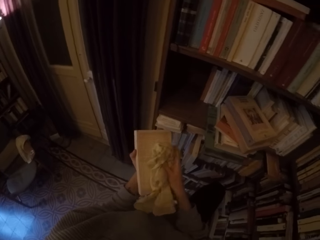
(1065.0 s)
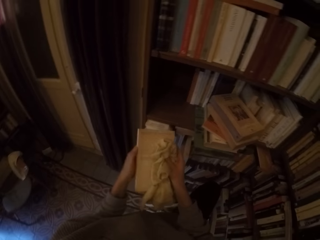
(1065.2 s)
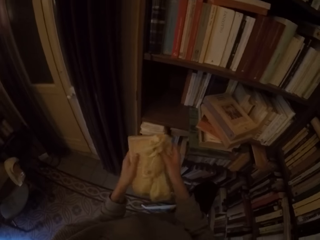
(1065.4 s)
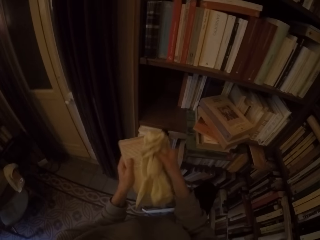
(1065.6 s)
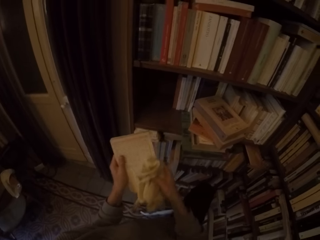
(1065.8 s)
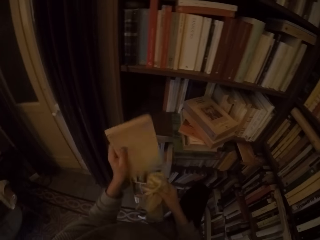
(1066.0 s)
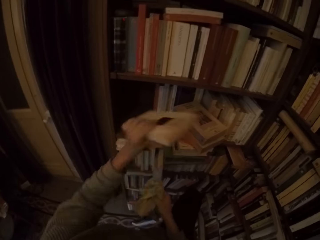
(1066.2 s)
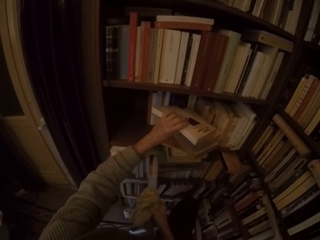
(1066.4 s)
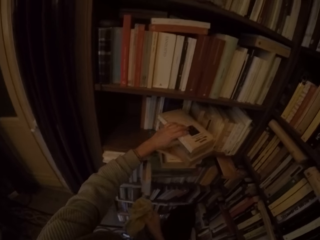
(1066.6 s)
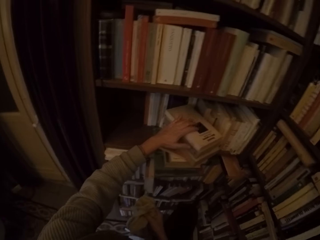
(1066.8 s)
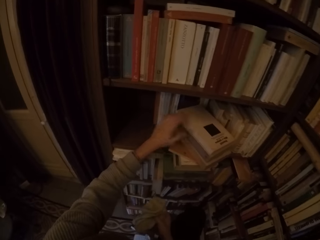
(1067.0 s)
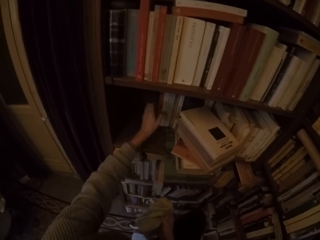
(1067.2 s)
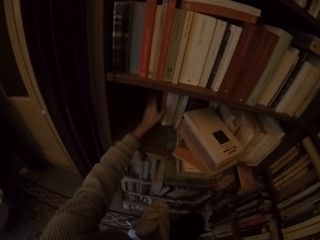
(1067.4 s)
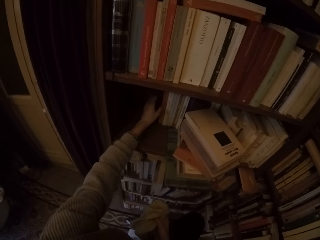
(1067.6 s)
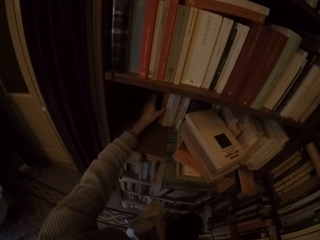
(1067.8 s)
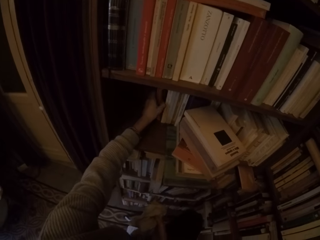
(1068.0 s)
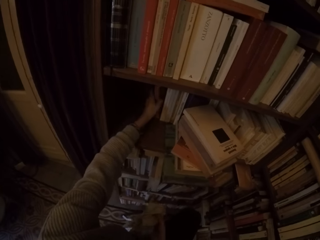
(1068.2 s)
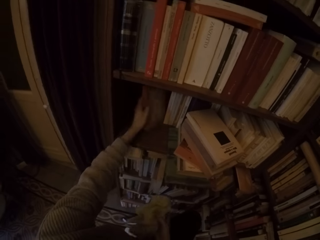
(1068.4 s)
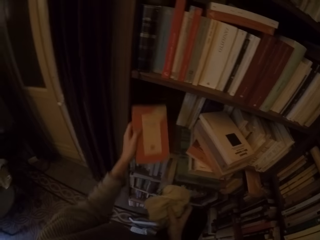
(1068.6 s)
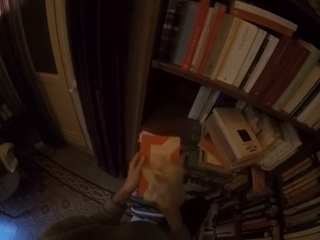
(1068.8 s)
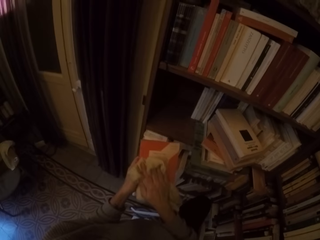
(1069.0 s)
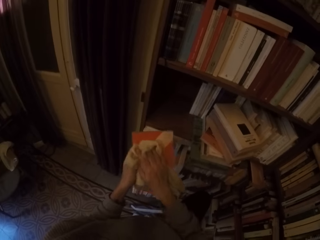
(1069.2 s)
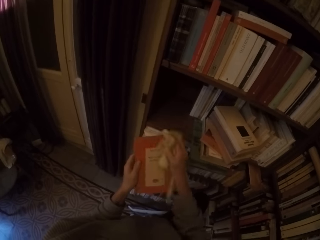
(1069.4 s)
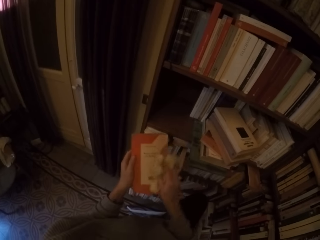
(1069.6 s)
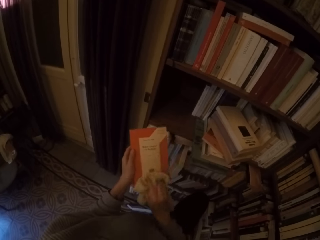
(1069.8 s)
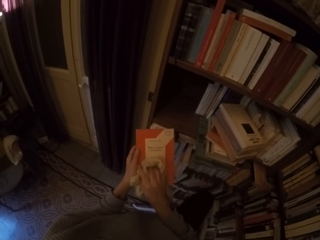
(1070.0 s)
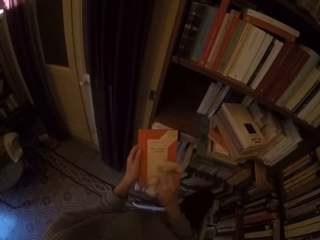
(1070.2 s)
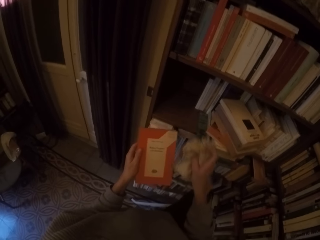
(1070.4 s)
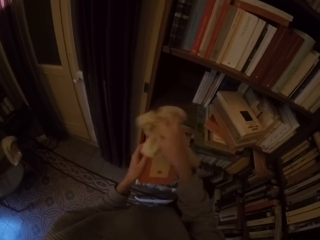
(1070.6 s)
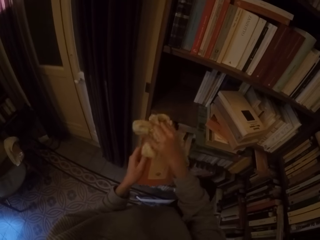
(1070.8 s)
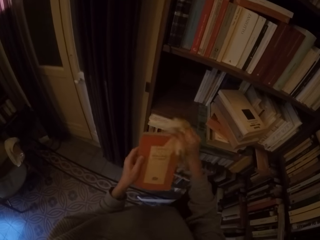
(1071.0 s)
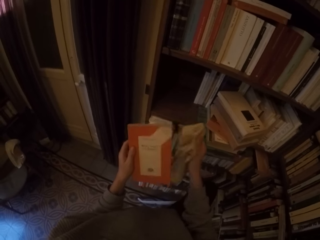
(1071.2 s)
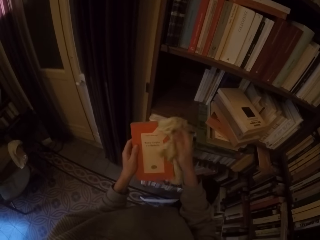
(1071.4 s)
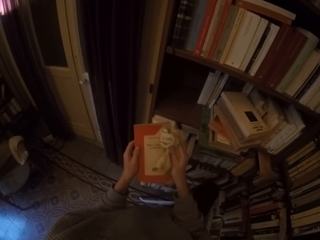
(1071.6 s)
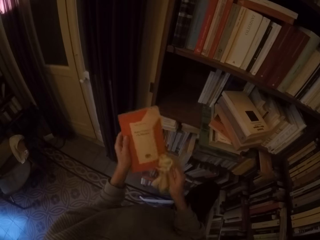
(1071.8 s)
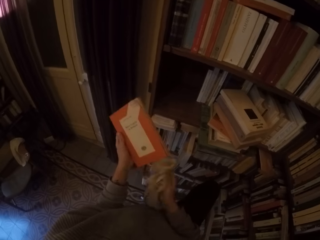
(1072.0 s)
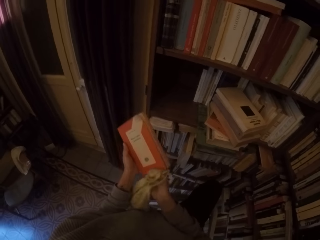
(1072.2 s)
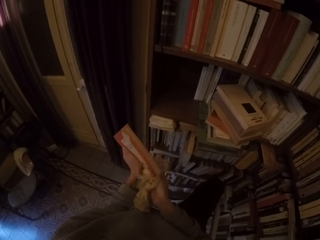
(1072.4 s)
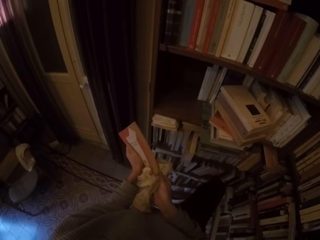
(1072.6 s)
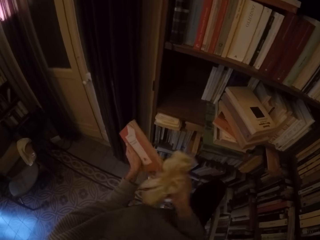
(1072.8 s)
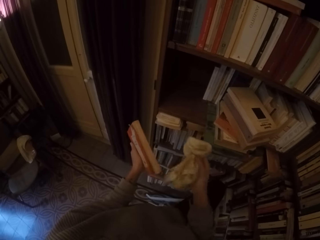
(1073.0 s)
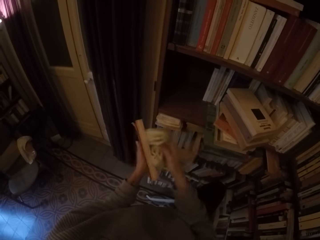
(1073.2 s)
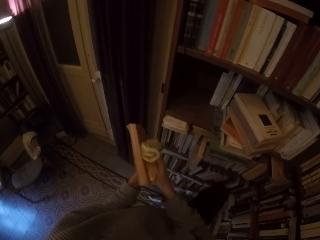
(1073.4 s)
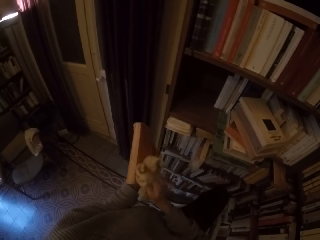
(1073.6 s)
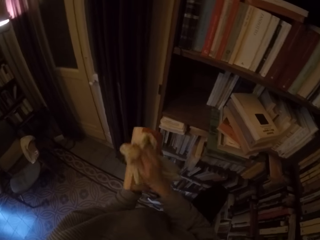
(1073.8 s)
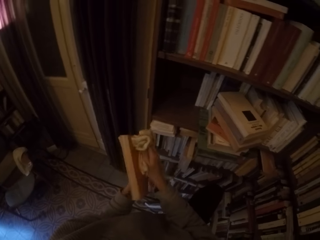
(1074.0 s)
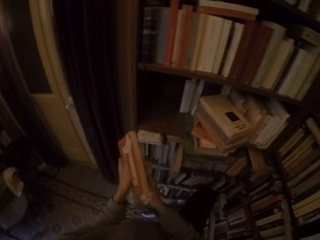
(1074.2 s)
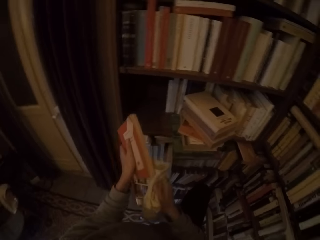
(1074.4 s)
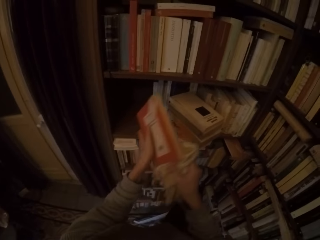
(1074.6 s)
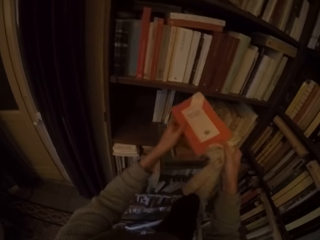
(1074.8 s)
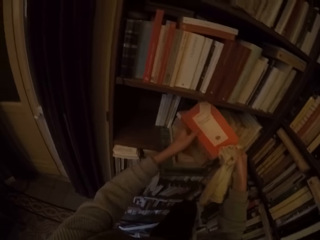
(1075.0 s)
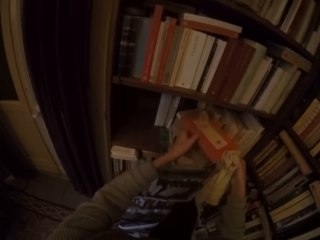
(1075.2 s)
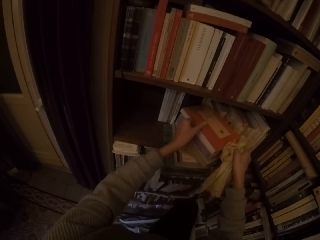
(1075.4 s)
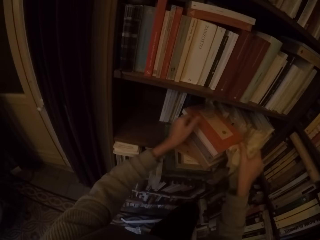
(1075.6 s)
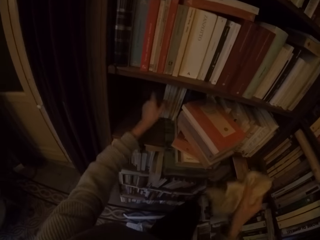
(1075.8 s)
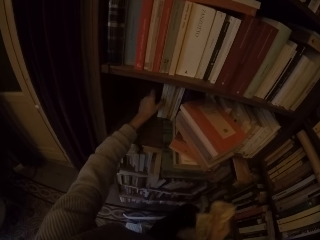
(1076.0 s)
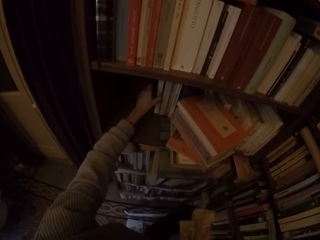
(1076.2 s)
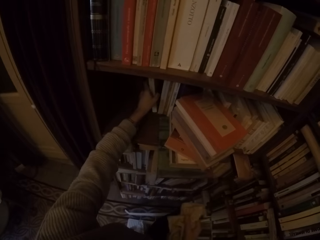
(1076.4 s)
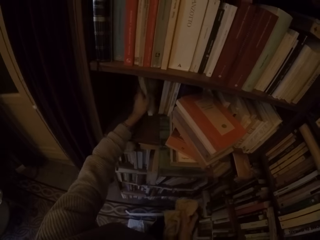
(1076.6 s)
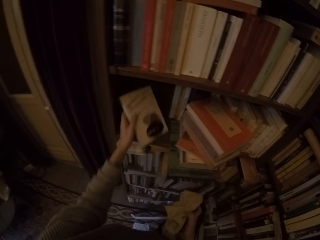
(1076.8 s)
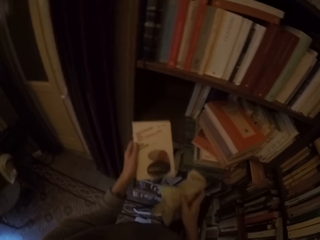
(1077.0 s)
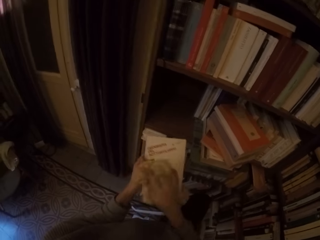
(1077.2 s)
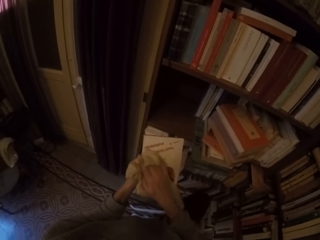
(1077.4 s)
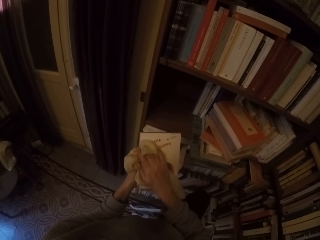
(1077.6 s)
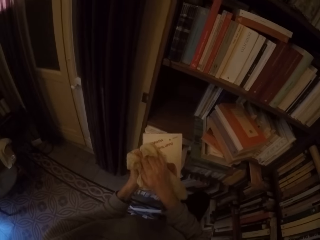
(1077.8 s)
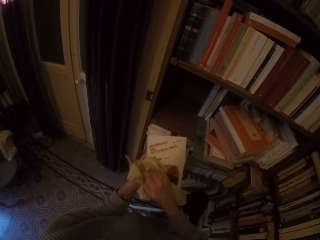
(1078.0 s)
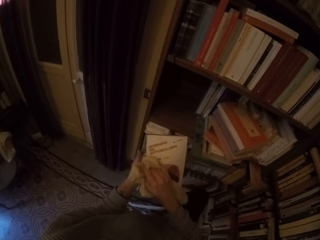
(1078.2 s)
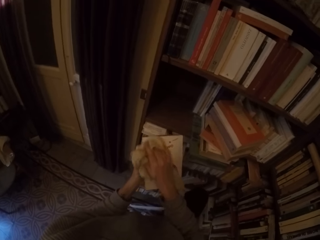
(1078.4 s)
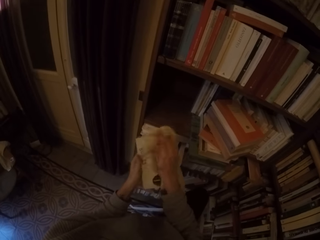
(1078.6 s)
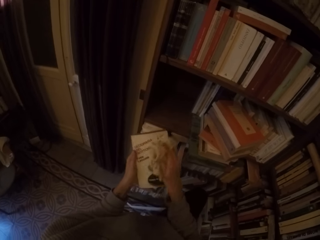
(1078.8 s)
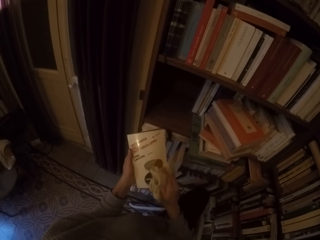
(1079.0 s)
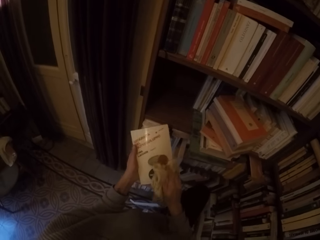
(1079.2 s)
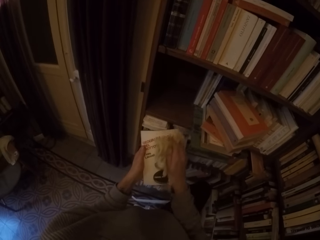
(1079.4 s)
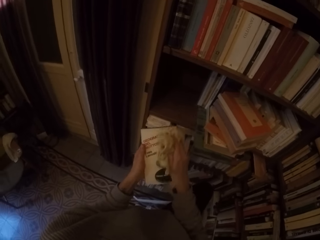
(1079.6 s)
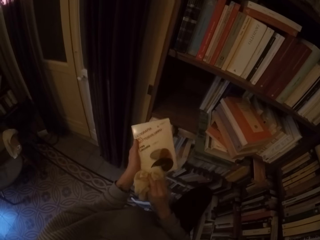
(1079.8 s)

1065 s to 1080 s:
The camera wearer puts the book on the shelf with his left hand. He picks another book from the shelf with his left hand. He wipes the book with the towel in his right hand. He wipes the book. He puts the book on the shelf with both hands. He picks another book from the shelf with his left hand. He wipes the book with the towel in his right hand.

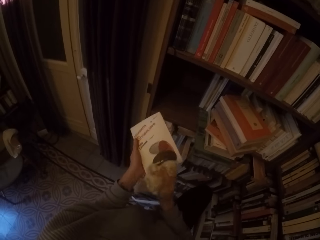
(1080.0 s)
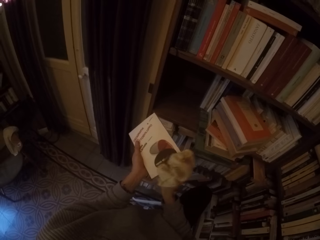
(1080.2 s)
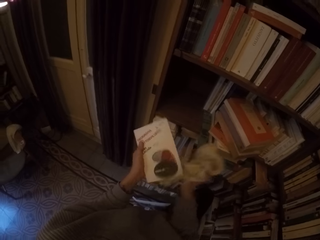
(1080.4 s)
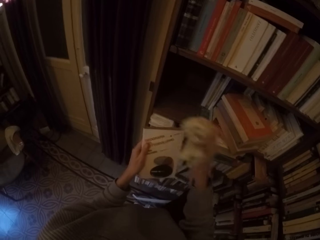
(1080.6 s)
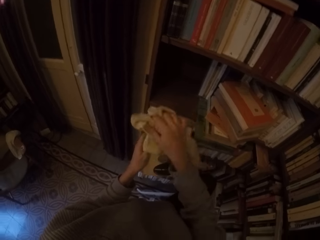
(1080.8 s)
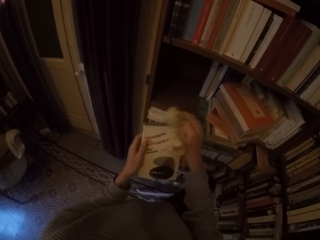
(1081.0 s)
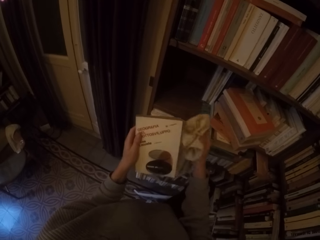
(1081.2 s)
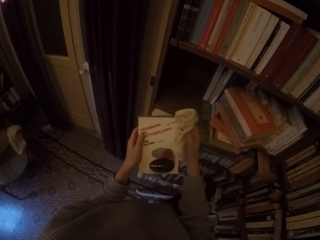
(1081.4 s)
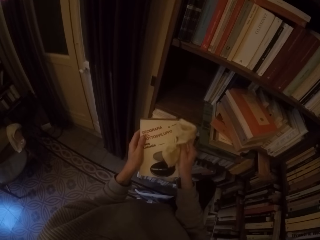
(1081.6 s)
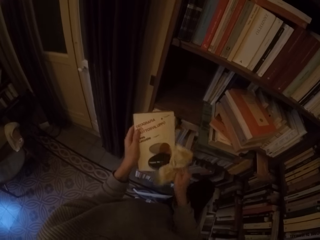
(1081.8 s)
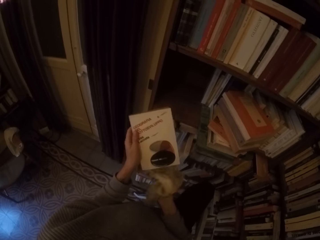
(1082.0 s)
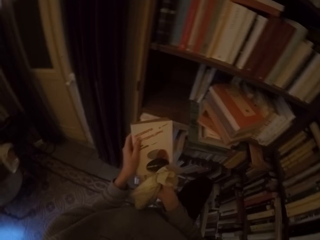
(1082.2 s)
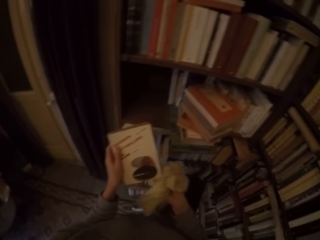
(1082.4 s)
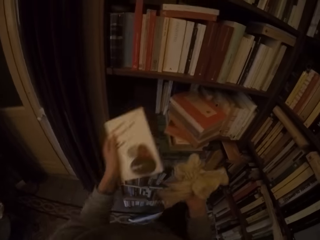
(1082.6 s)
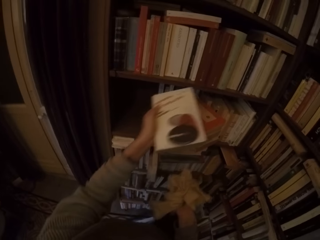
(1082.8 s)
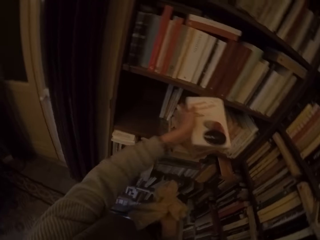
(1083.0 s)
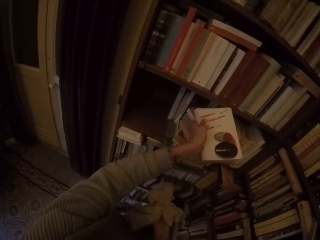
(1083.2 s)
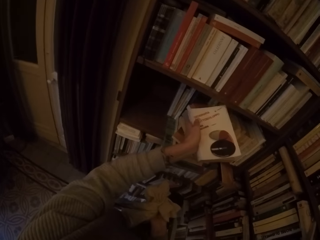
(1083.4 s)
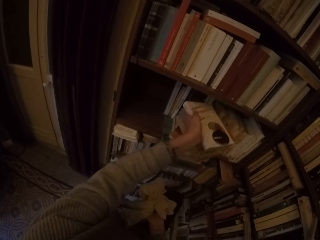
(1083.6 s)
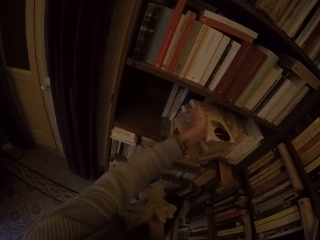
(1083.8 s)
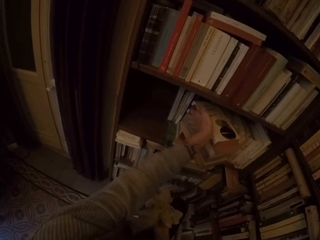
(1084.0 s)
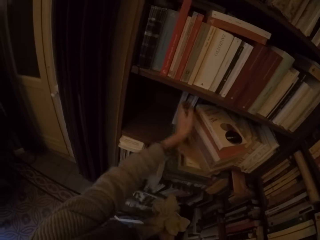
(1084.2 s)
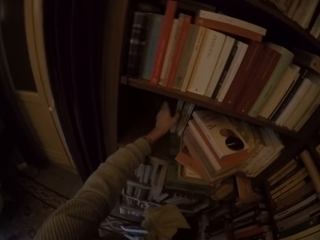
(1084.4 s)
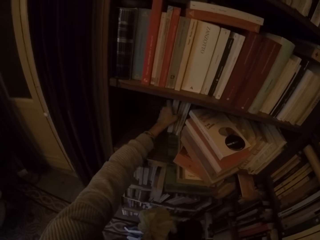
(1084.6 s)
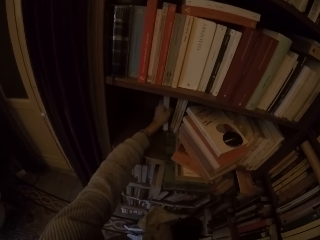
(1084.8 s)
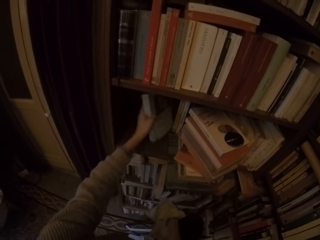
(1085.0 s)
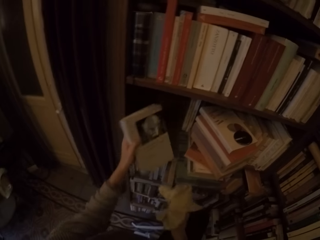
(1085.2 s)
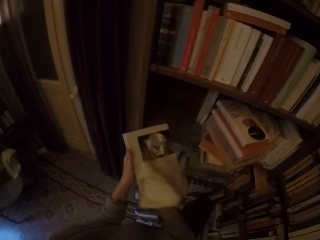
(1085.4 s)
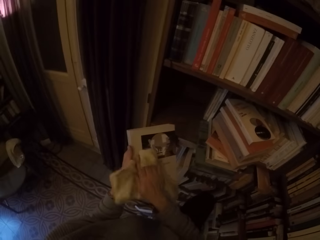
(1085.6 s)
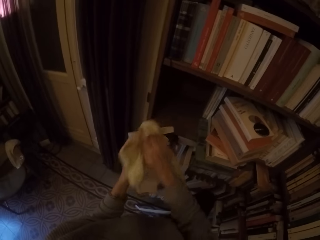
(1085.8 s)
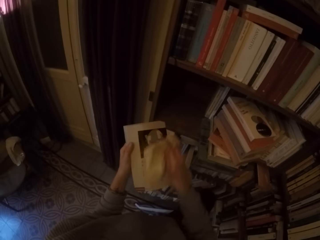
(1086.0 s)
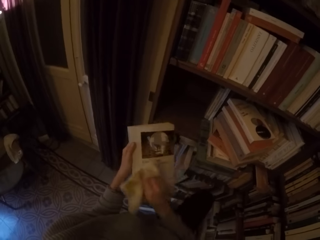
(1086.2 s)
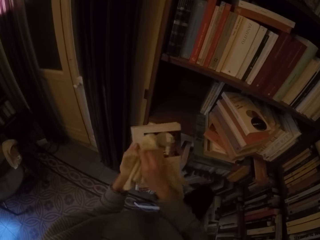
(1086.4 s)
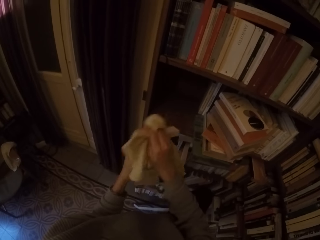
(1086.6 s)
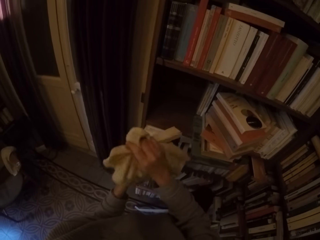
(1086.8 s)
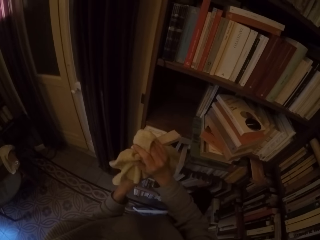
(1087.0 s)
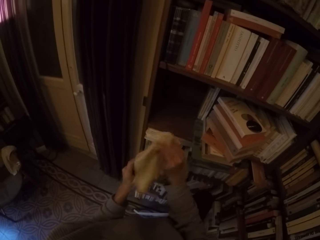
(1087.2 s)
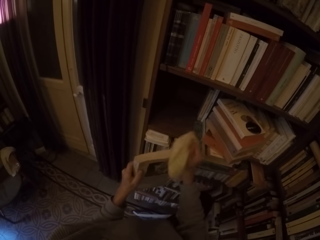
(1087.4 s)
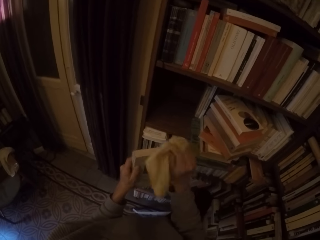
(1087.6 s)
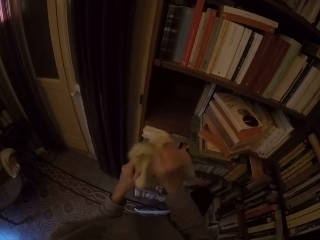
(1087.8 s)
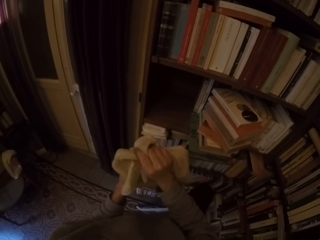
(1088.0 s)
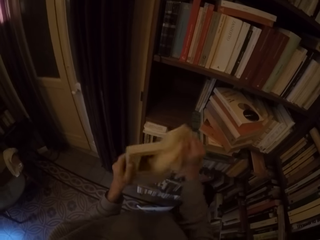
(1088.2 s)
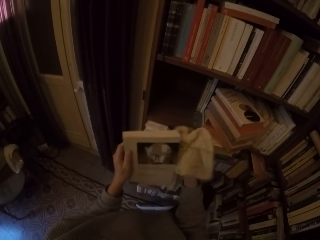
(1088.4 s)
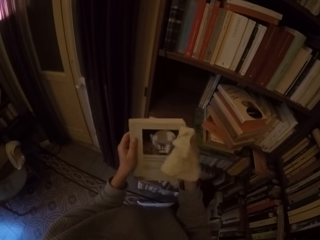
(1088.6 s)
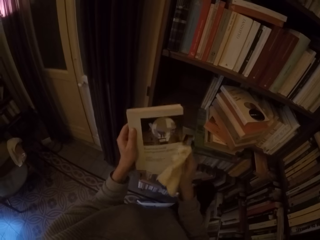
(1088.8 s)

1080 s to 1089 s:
The camera wearer puts the book on the shelf with his left hand. He picks another book from the shelf with his left hand. He wipes the book with the towel in his right hand.
